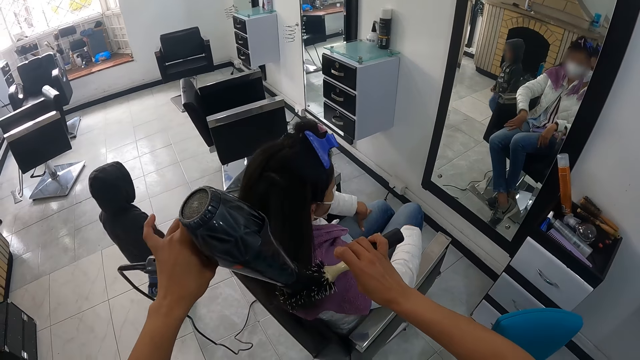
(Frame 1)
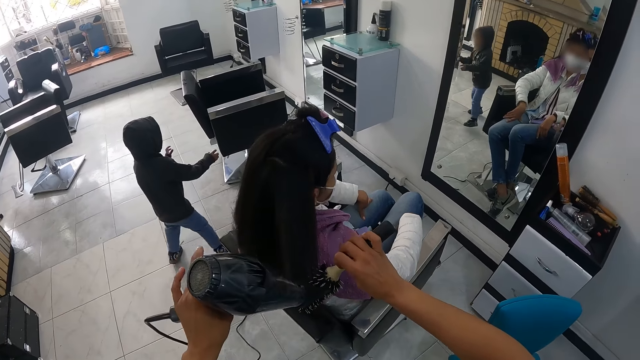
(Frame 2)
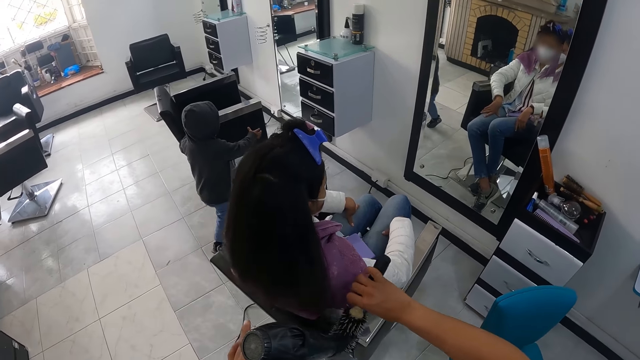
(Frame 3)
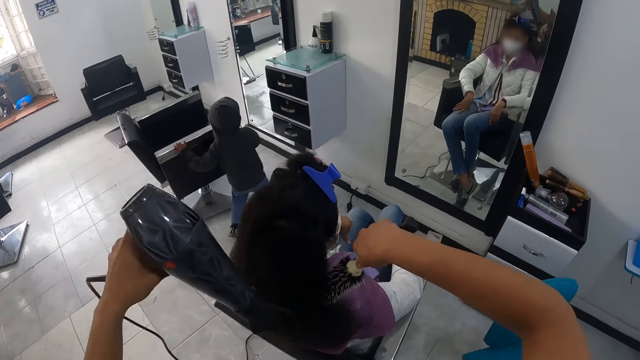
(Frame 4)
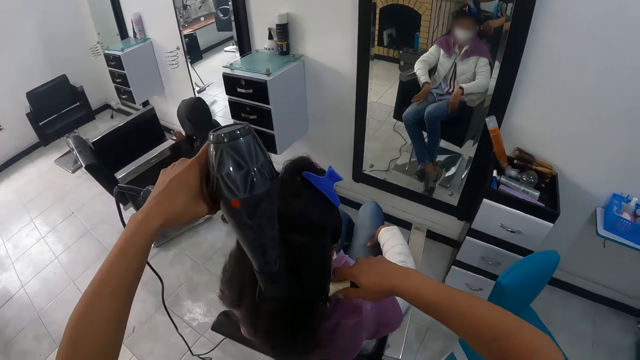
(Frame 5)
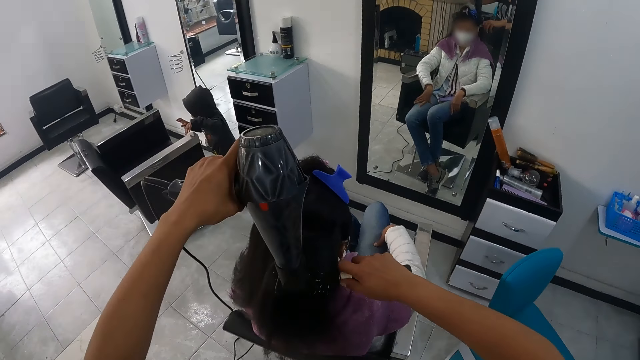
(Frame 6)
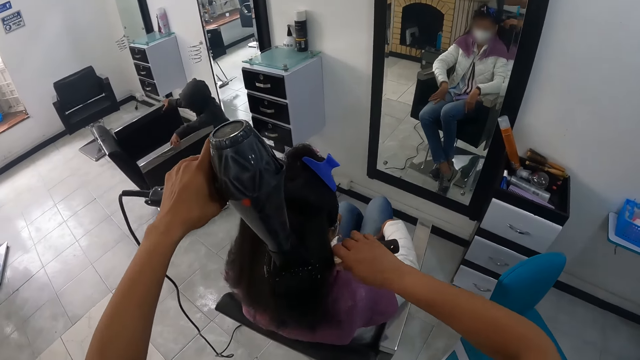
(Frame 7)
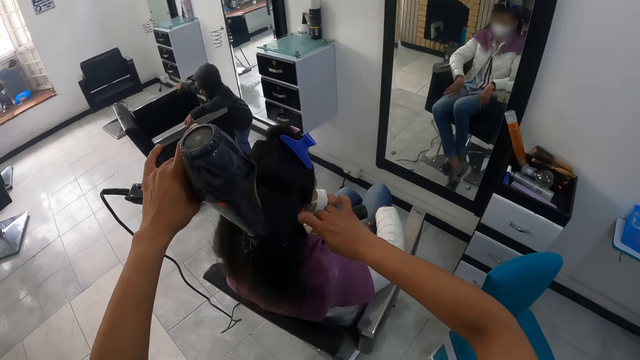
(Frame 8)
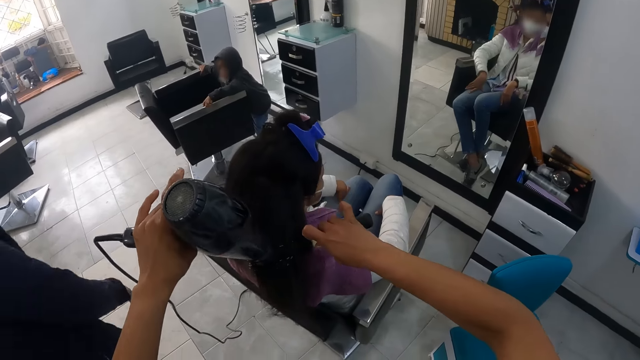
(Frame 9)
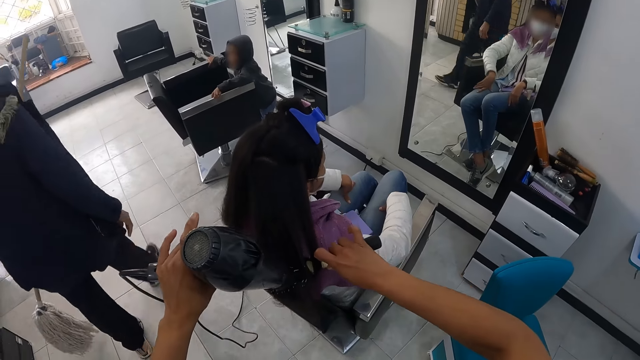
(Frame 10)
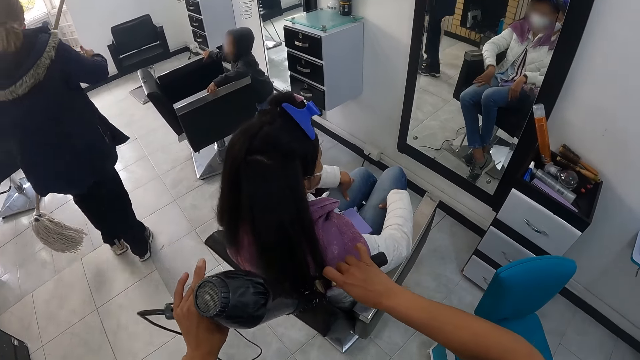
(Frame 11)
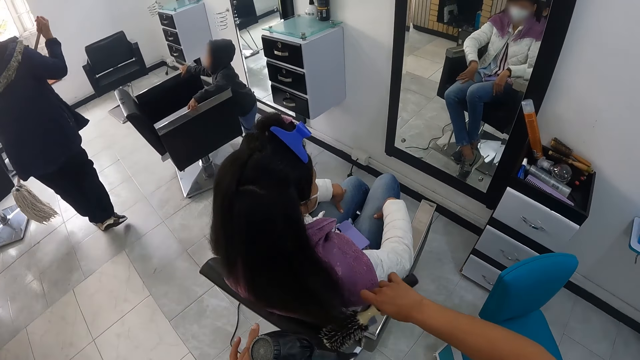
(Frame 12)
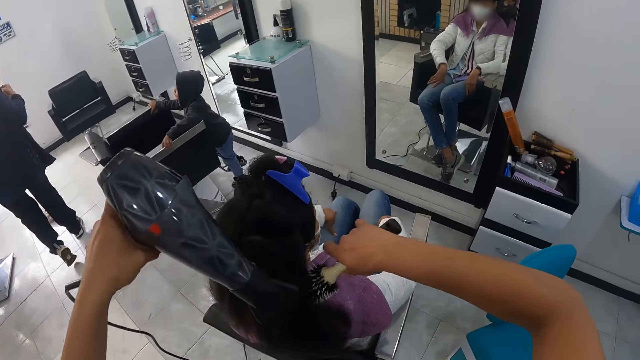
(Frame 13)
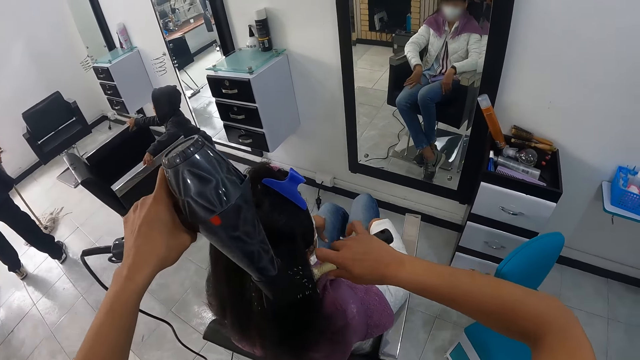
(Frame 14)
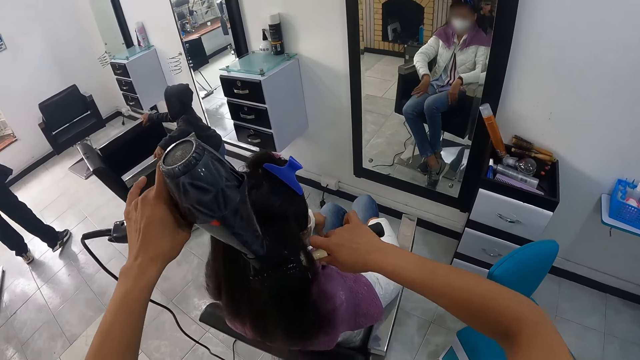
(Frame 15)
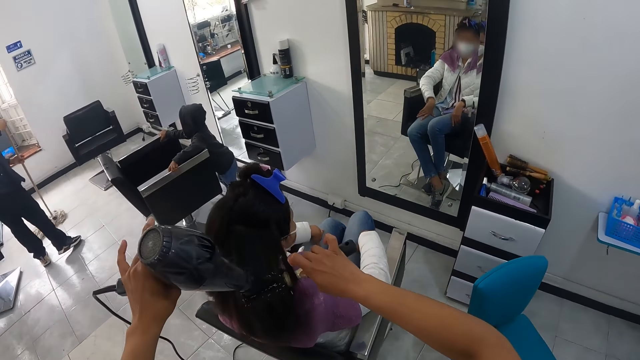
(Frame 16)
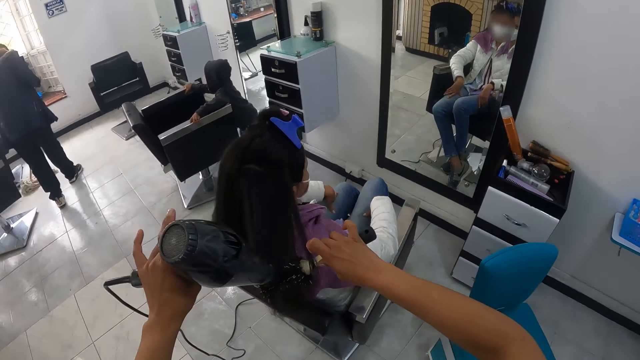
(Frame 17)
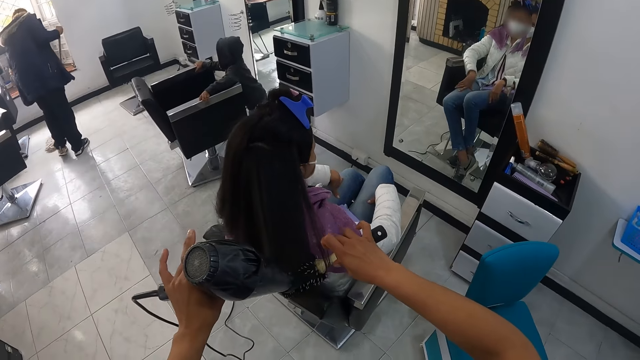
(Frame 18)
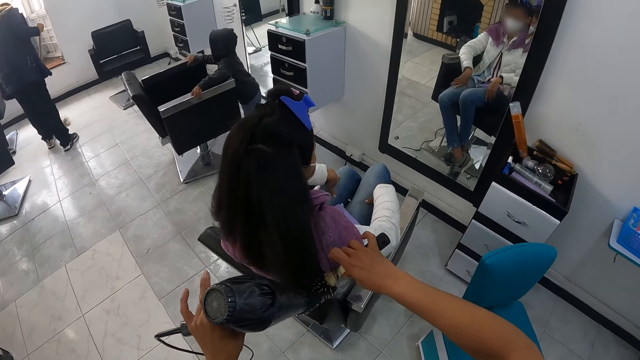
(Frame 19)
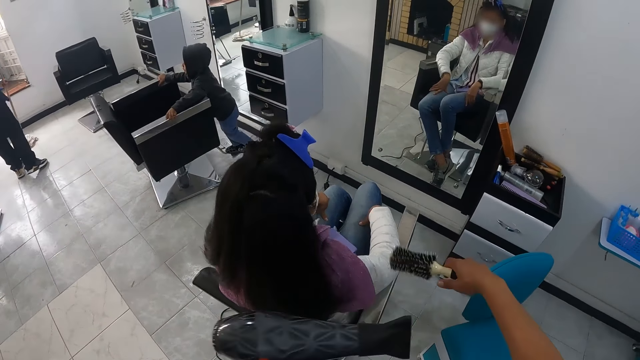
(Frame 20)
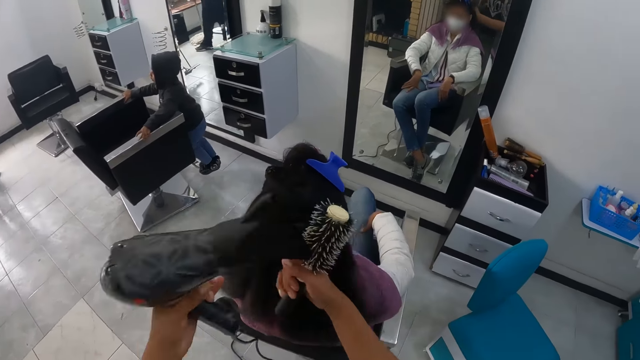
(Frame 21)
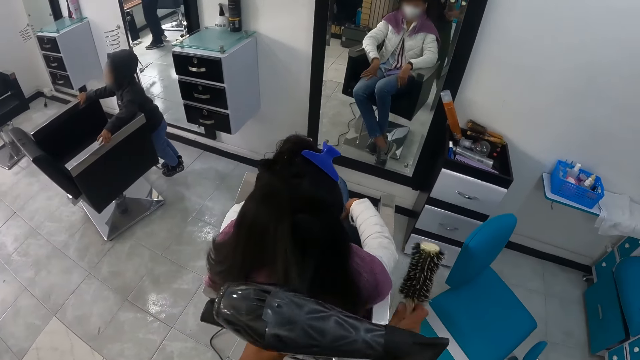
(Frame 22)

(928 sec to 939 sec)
The baby walks towards a salon chair. The camera wearer twists hair with a brush. The baby holds the salon chair with his hands. Another woman walks in with a mop in her hands. The camera wearer dries the first woman's hair with the hair dryer in her left hand. She straightens the first woman's hair with the hair brush in her right hand. The other woman mops the salon floor with the mop in her hands. The camera wearer twists hair with the brush.

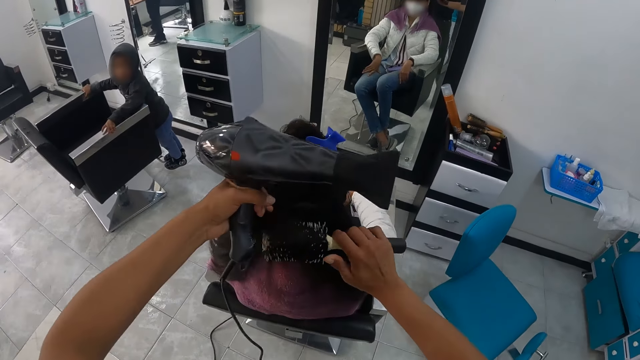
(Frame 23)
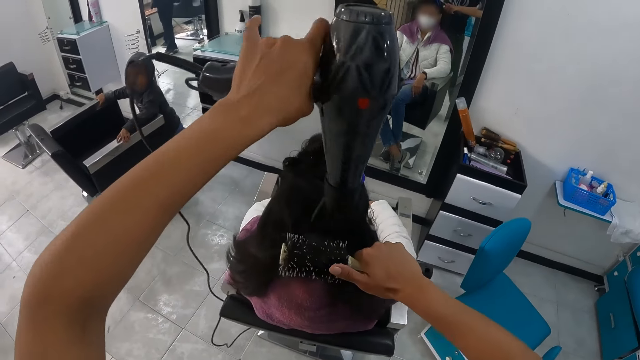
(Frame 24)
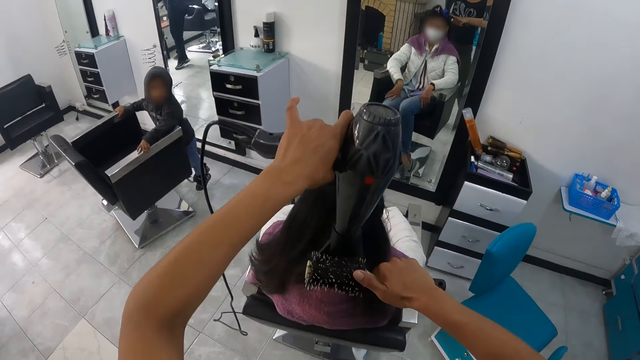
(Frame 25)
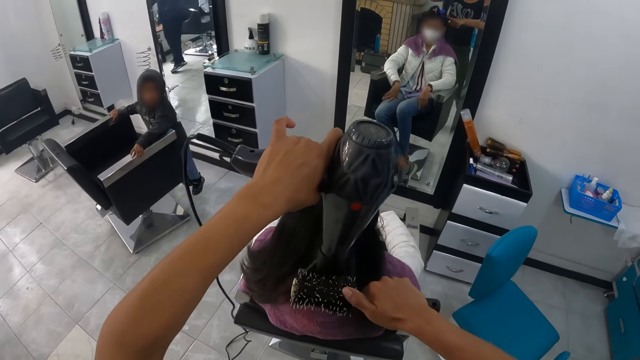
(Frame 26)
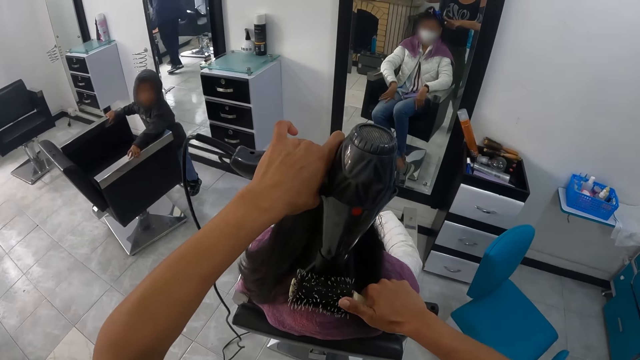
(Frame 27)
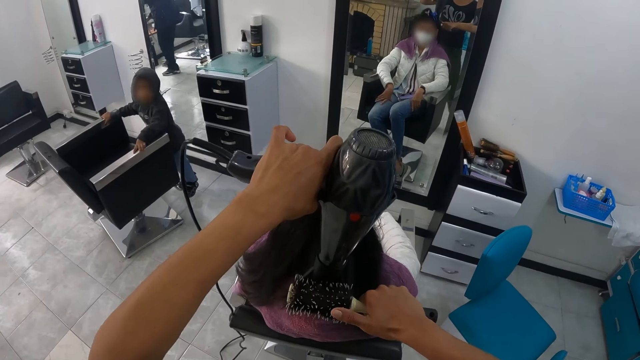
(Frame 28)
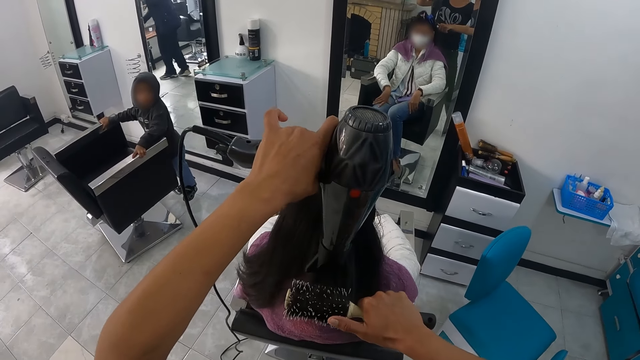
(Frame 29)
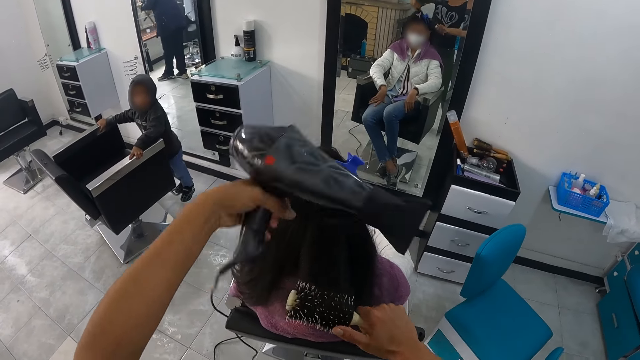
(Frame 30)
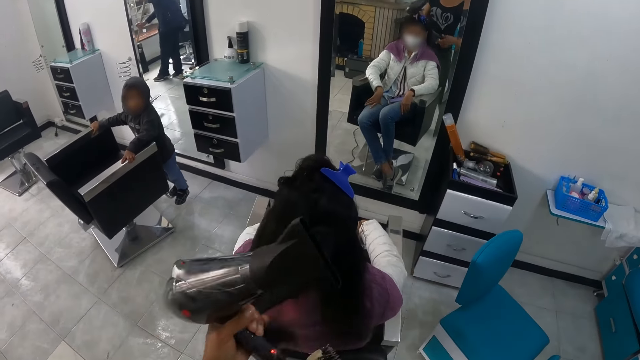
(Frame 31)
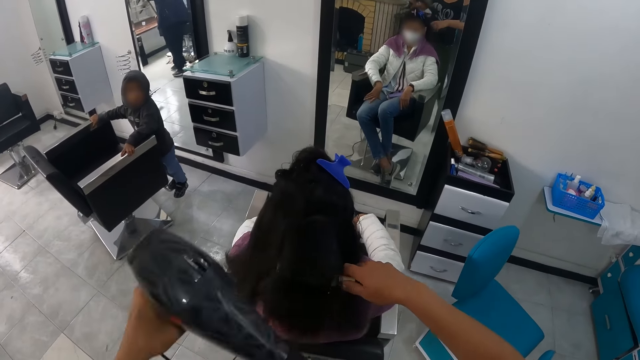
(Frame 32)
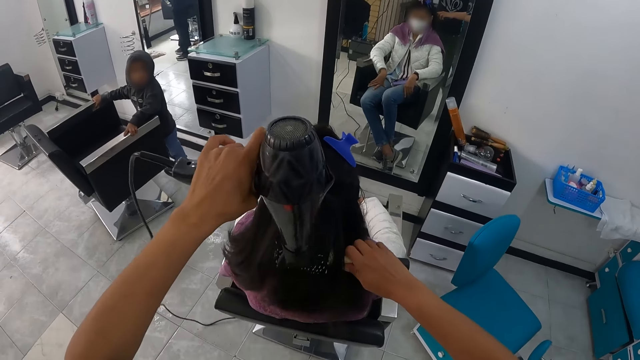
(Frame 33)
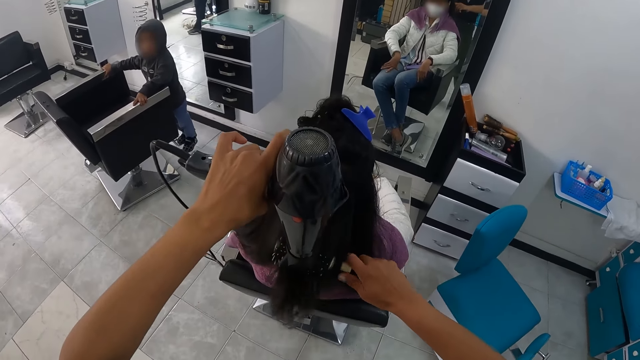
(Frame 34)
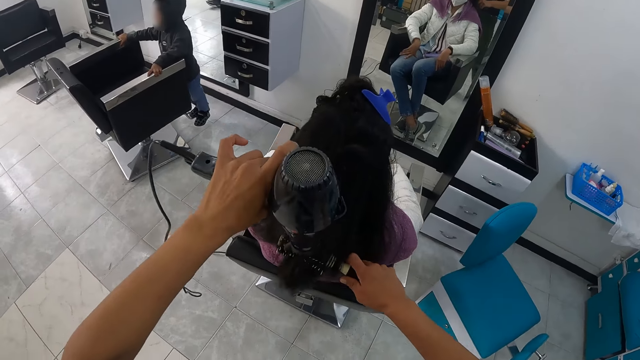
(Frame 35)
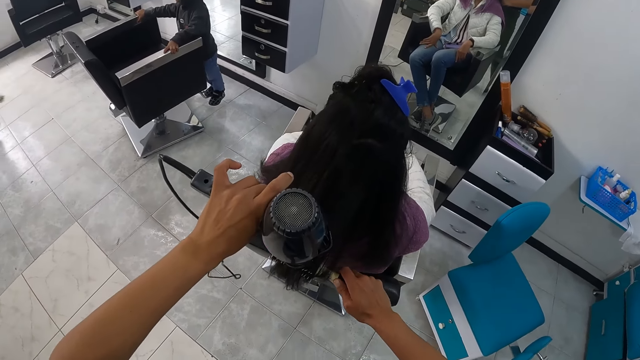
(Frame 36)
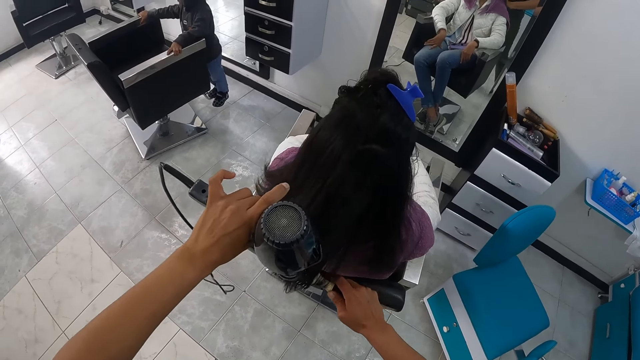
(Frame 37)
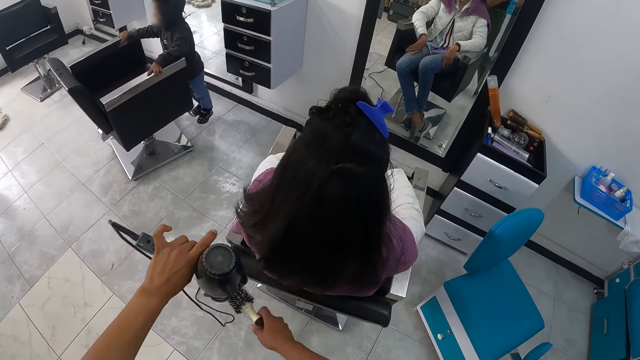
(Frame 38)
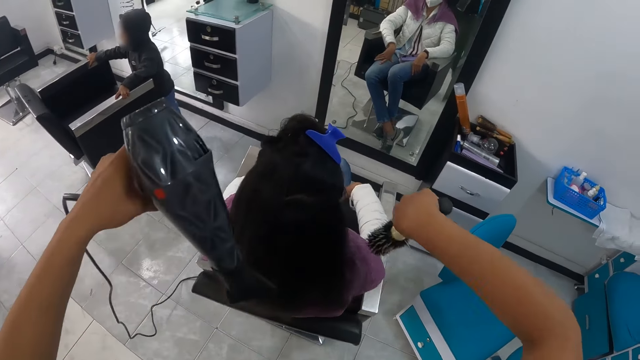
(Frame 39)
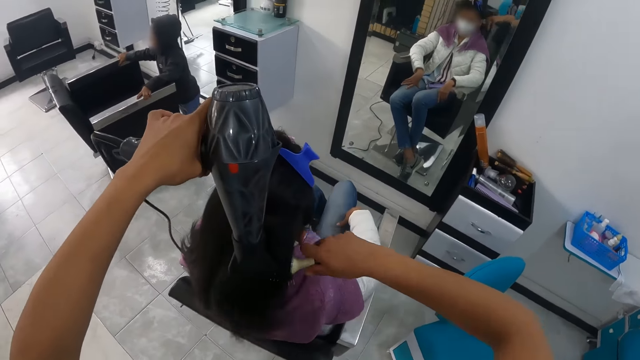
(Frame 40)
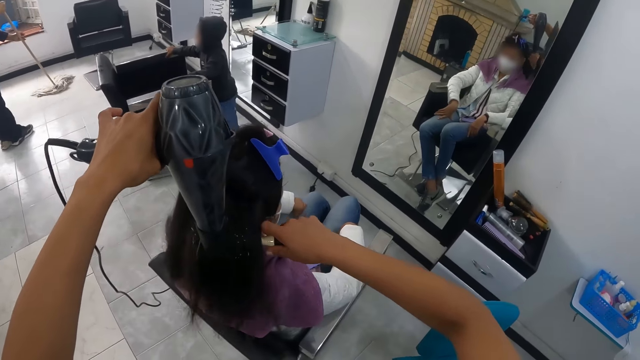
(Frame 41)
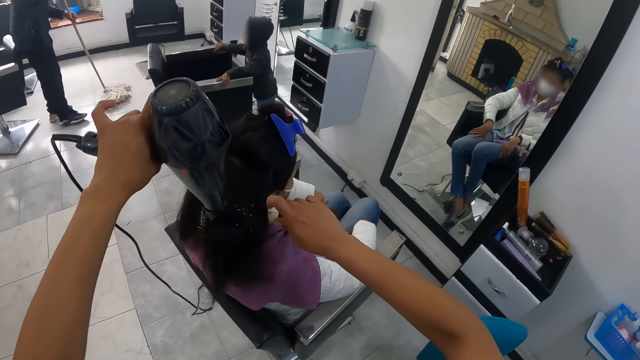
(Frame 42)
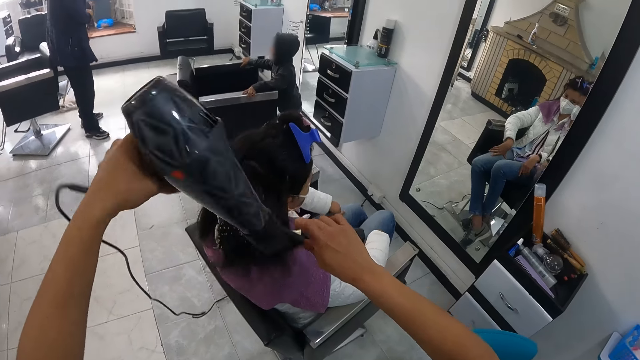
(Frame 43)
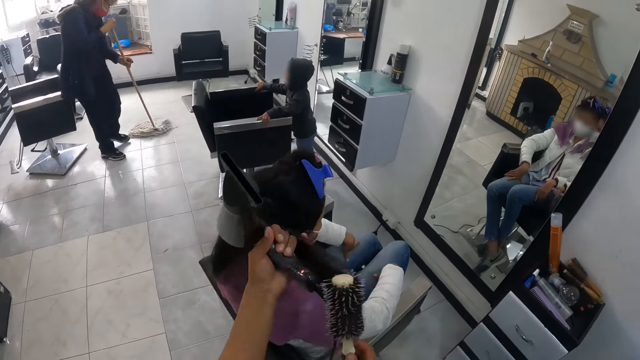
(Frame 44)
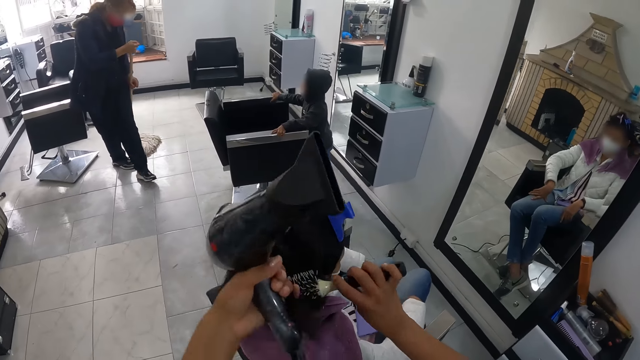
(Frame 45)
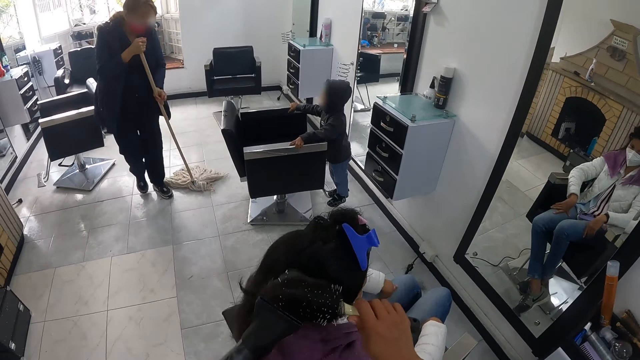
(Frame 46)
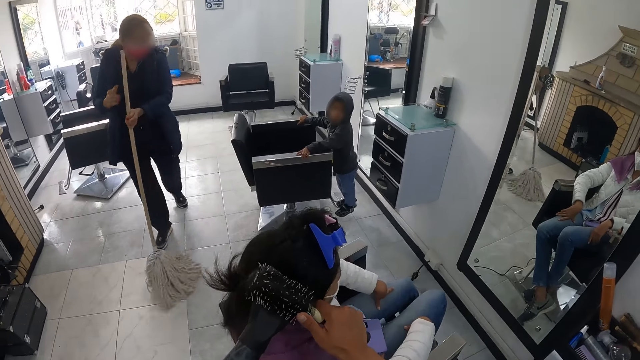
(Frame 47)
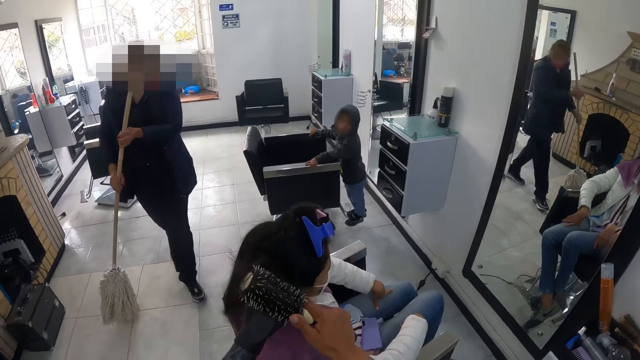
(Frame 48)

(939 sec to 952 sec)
The camera wearer twists hair with a brush. They blow hair with a blow dryer. They twist hair with the brush. They blow hair with the blow dryer. They twist hair with the brush. They blow hair with the blow dryer. They twist hair with the brush. The woman passes the mop to her left hand.
